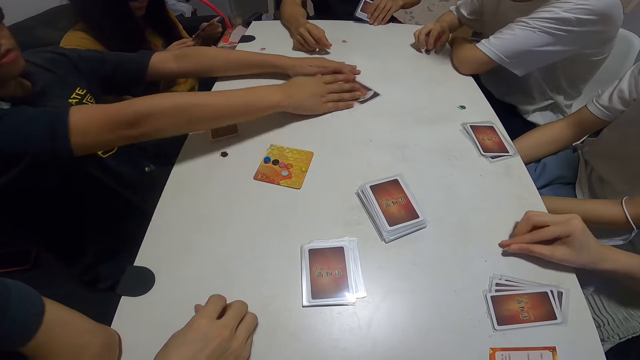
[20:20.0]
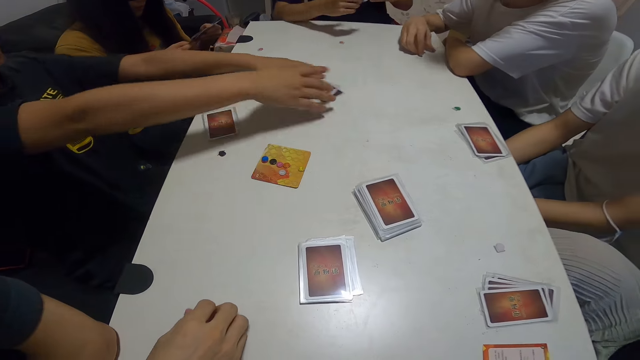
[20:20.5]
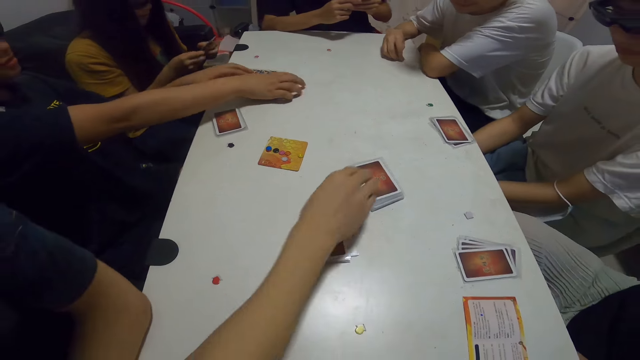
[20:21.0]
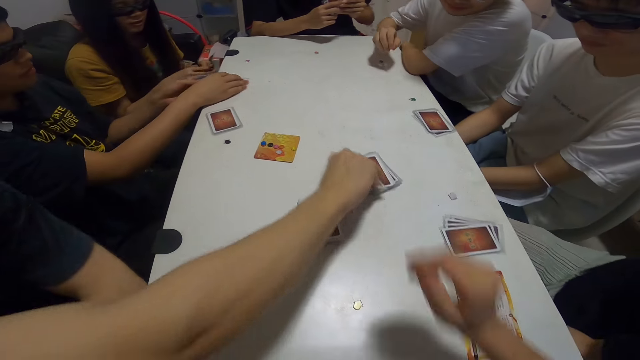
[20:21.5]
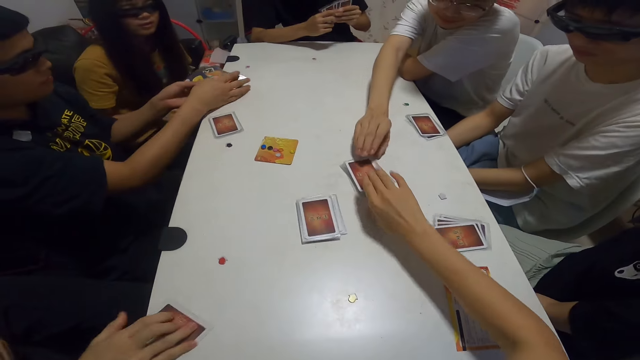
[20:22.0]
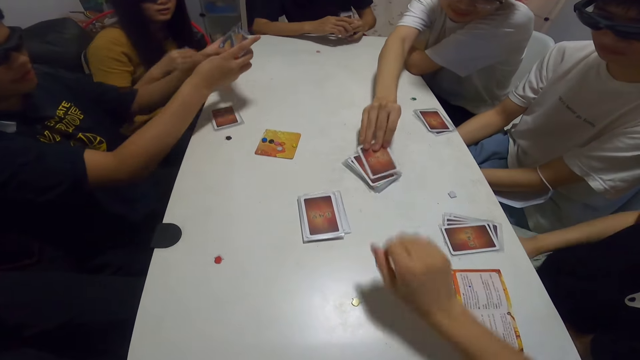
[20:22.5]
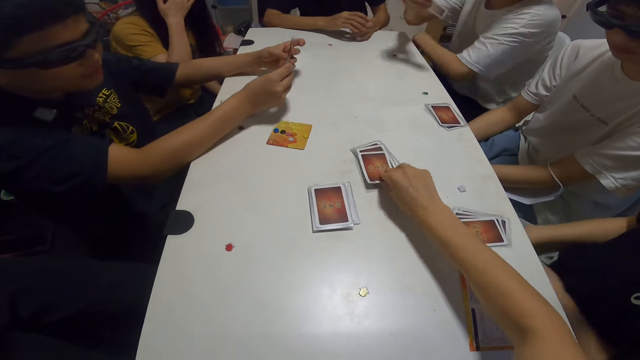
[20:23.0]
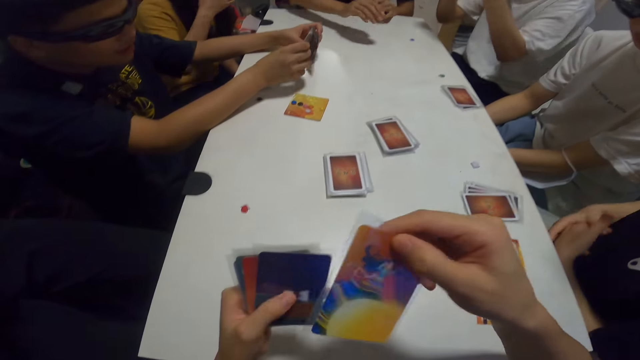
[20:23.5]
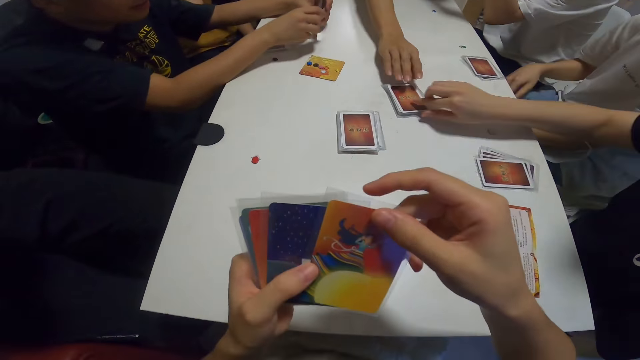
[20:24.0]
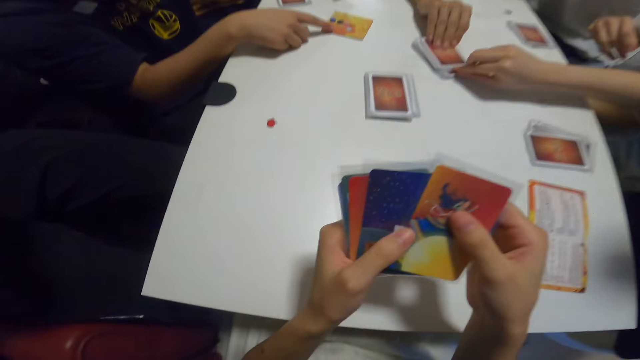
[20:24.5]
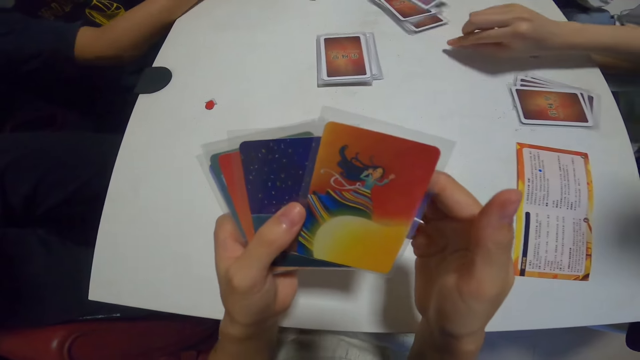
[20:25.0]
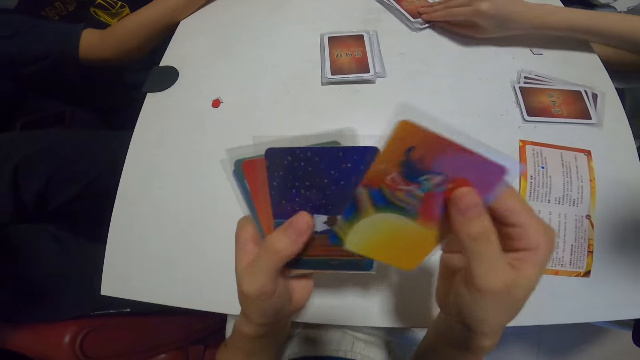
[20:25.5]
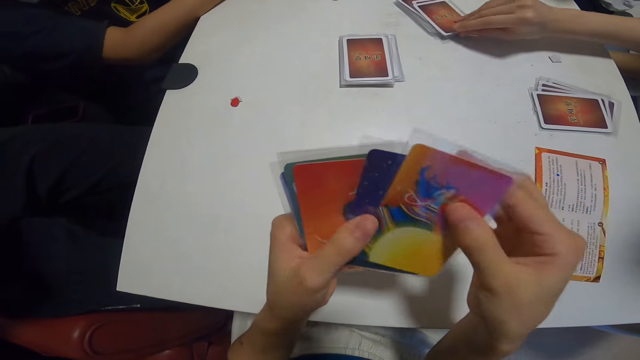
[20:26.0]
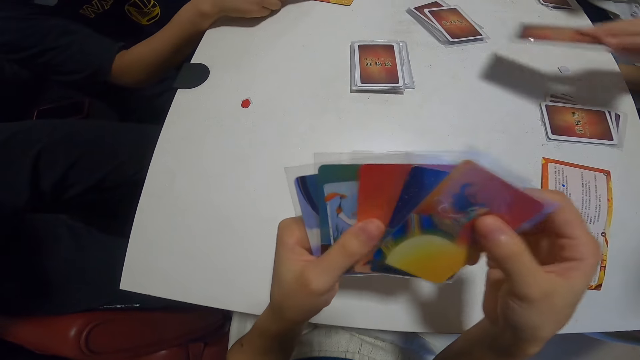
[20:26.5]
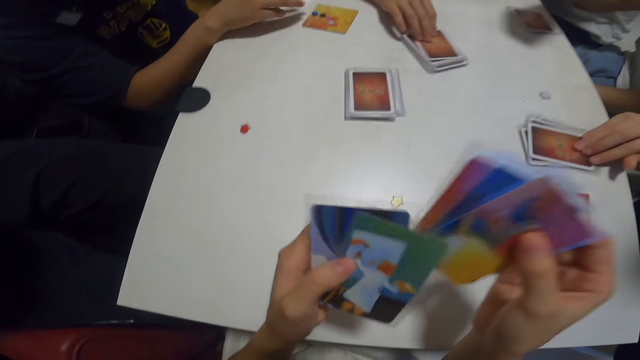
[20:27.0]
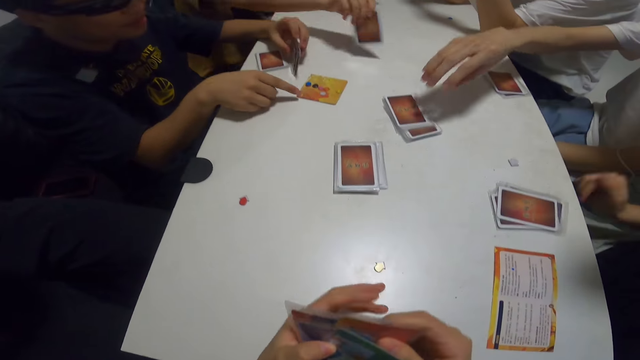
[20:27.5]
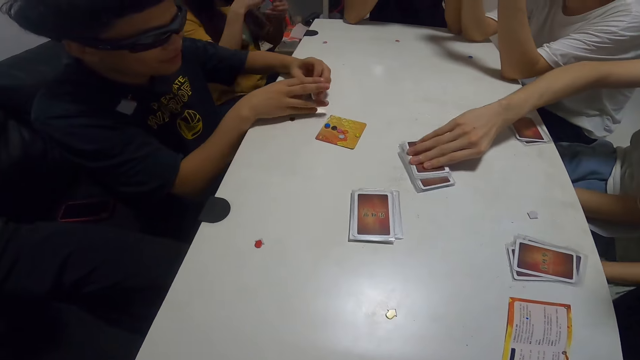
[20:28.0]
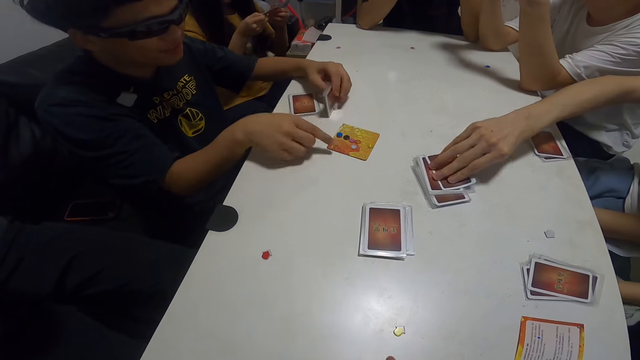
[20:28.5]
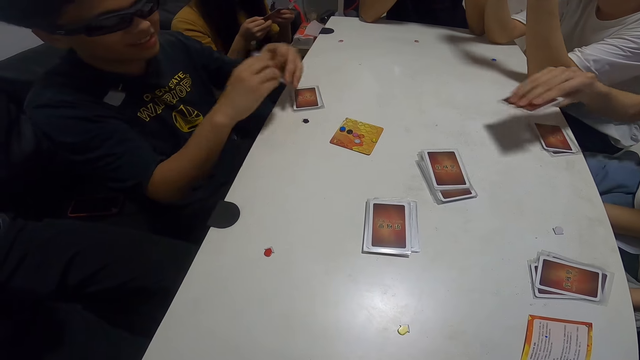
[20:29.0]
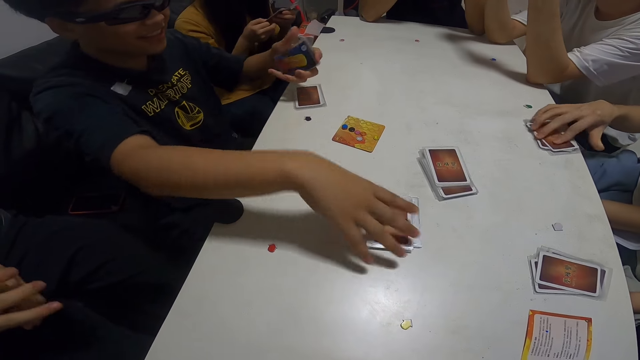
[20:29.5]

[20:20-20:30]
A person places the assorted card on the table. Another person moves his hand and picks up the cards. A third person picks up the card. The camera wearer stretches her hand. She picks up a card from the table. She withdraws her hand. A fourth person picks up the card. A fifth person picks up the card. The camera wearer shuffles the cards in her hands. The first person holds the card. The camera wearer touches her cards. The first person picks up the card. A sixth person picks up the card. A seventh person picks up the card. The second person points at the cards on the table.

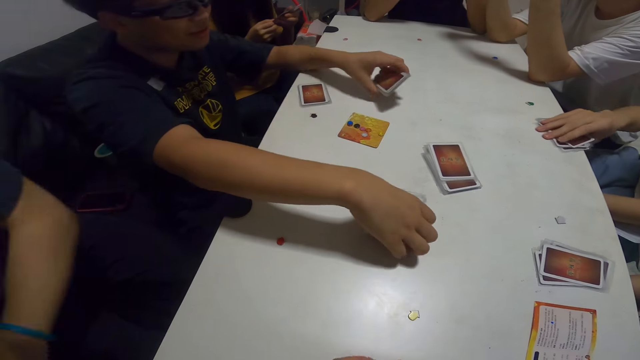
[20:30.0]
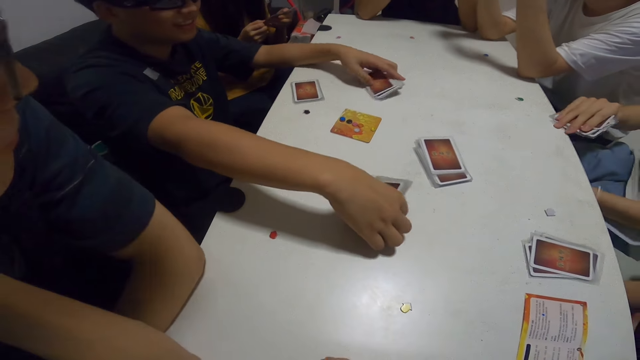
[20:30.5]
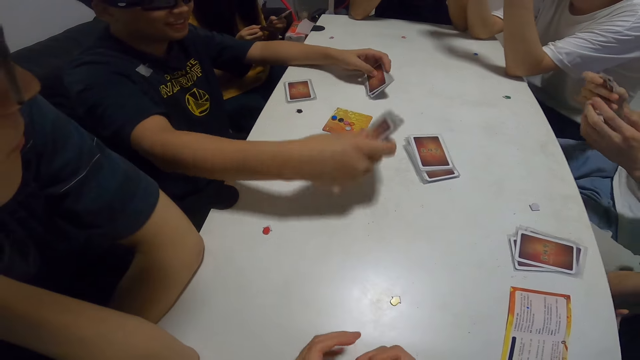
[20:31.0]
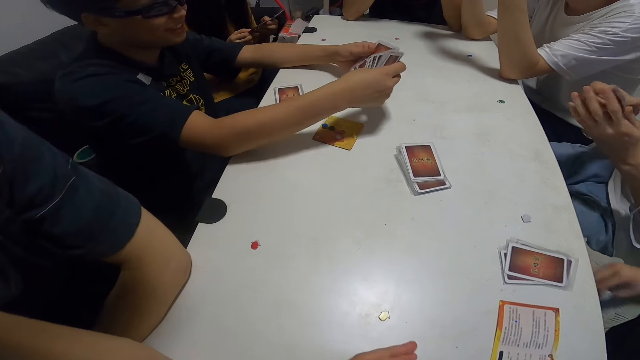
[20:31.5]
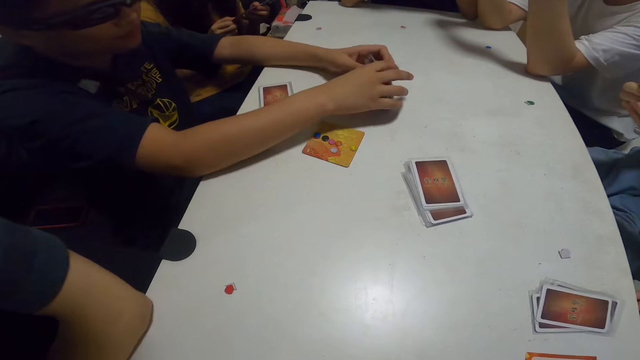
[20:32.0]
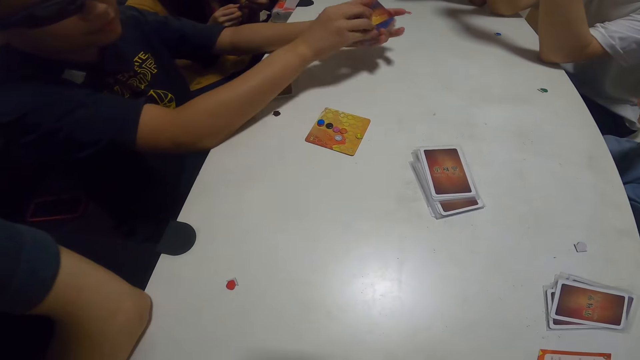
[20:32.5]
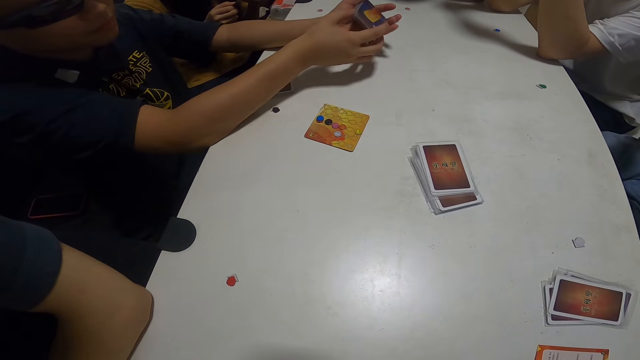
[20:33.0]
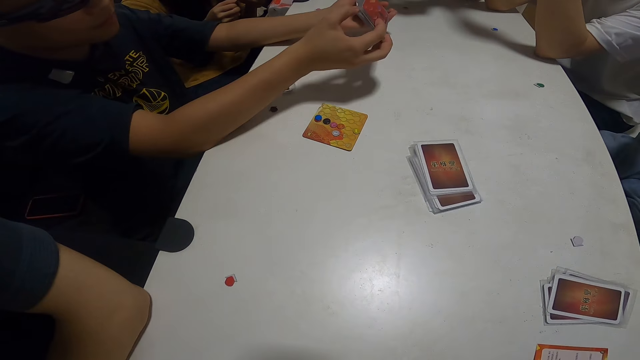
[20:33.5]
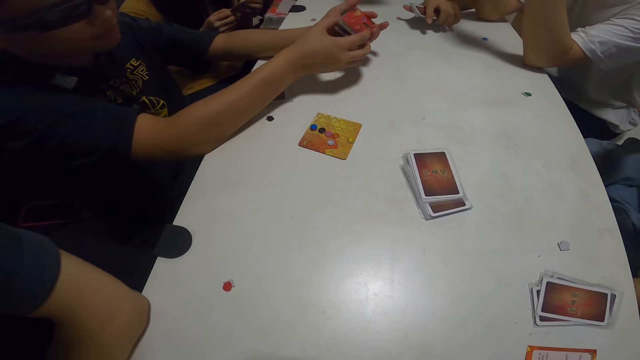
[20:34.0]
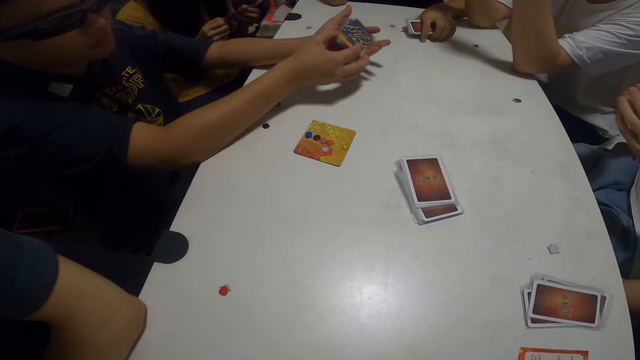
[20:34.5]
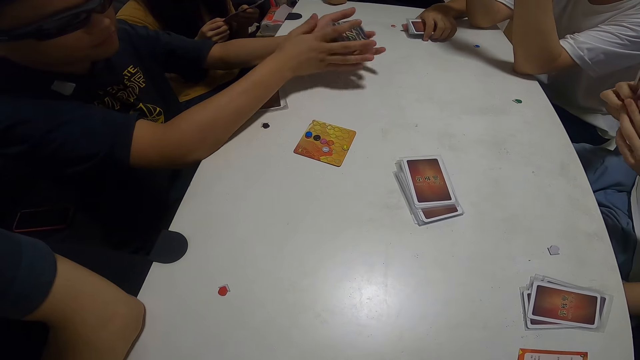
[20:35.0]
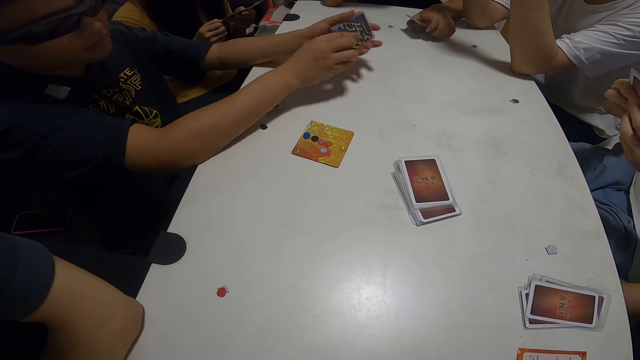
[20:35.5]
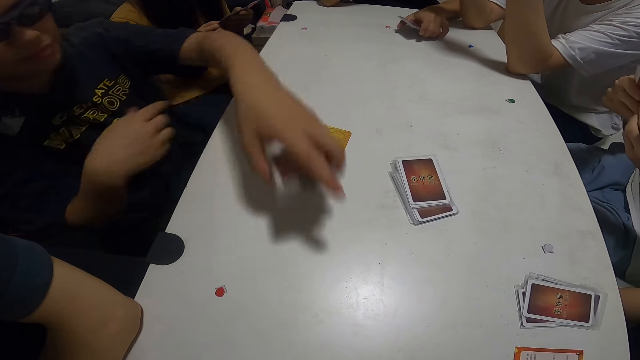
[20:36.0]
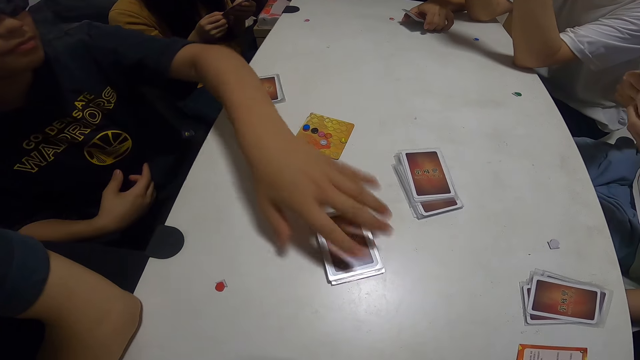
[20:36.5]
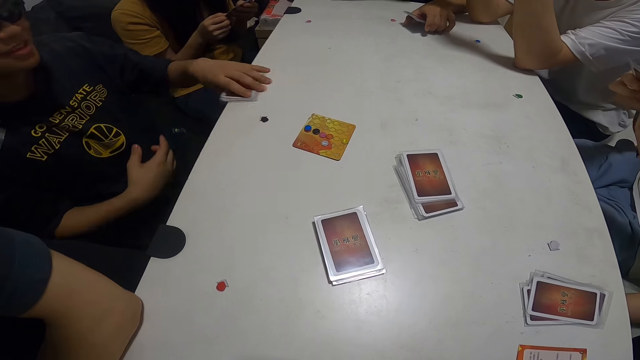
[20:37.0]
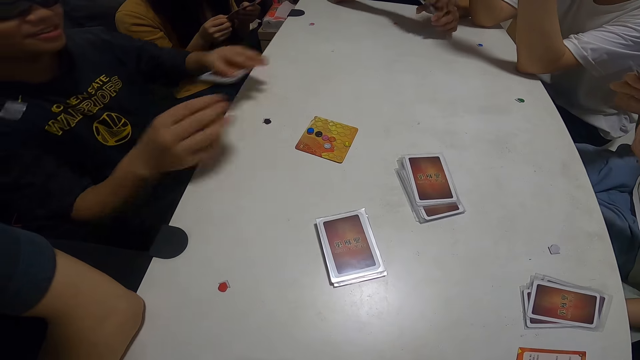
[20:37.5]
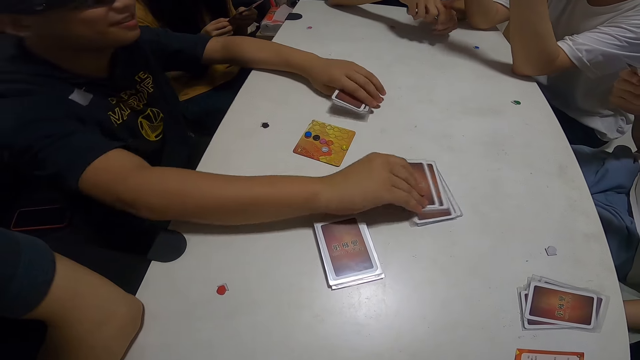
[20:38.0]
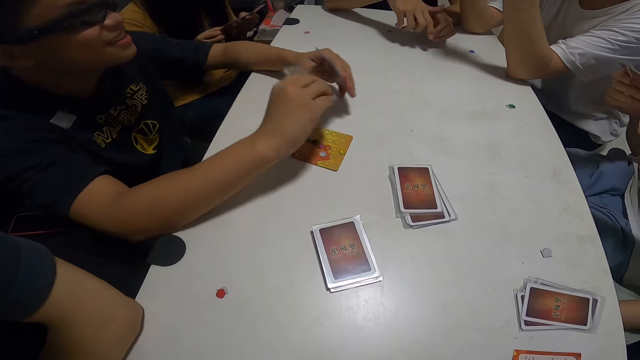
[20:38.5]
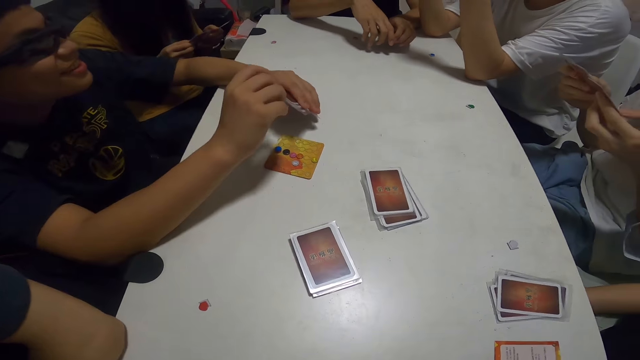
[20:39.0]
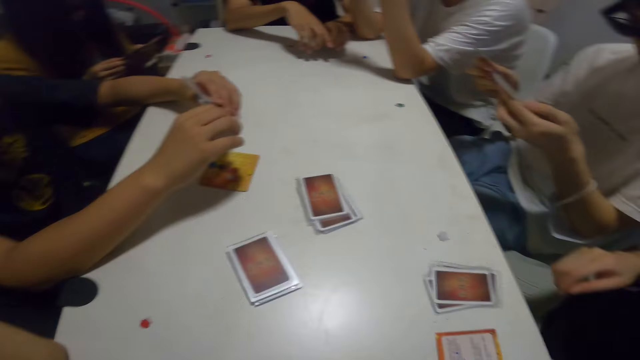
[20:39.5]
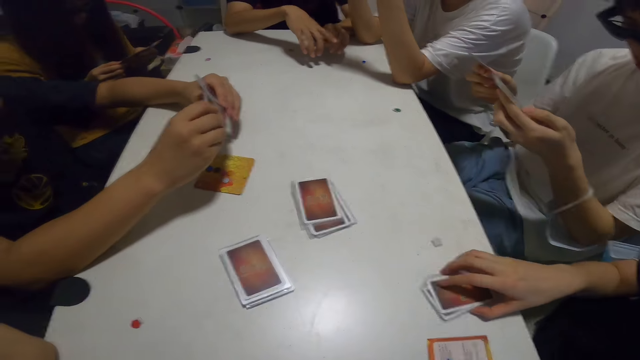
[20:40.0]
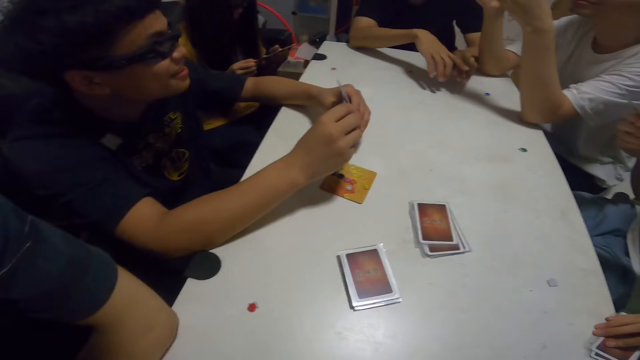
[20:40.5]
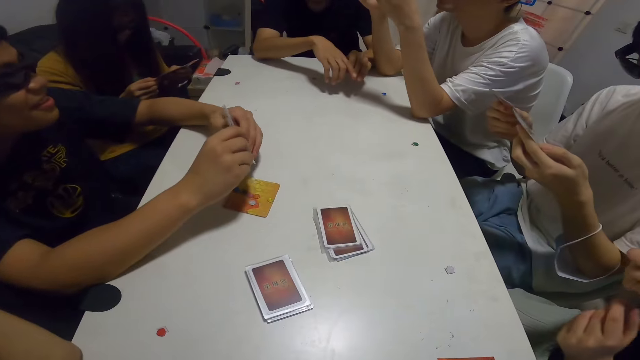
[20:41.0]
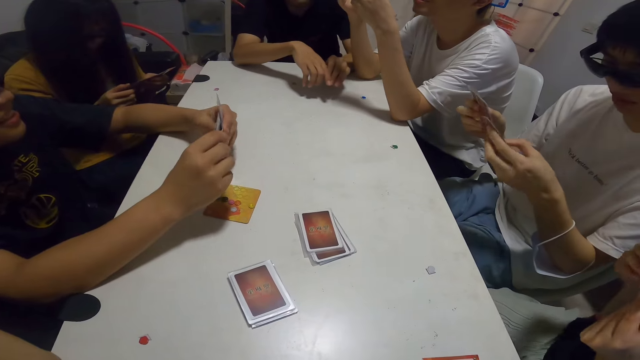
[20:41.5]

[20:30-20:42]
A person picks up the card on the table. Another person picks up the cards on the table. A third person rests his hands on the table. The first person picks up the card on the table and holds the cards together. The second person sorts his cards. The first person shuffles the cards. A fourth person places his hand on the table. The first person places the cards on the table and picks up the cards on the table. The second person sorts his cards. The first person picks up the card on the table. A fifth person picks up the cards on the table.
